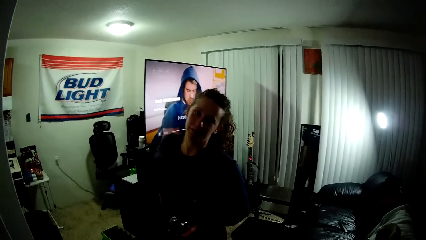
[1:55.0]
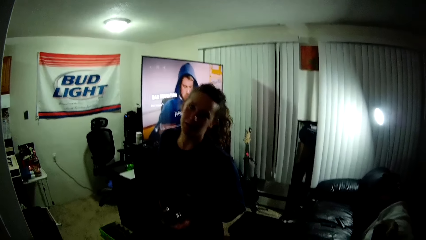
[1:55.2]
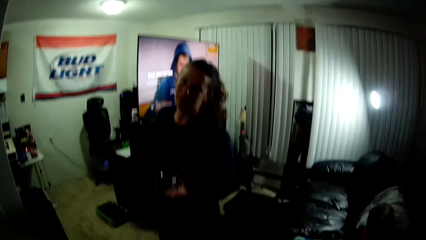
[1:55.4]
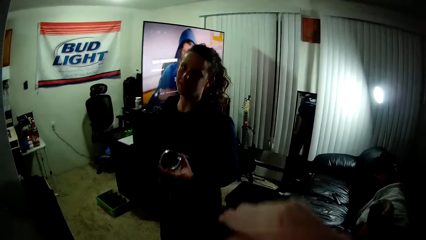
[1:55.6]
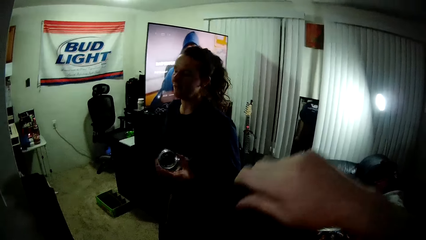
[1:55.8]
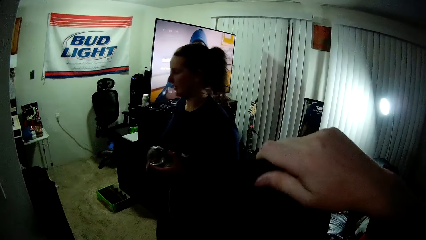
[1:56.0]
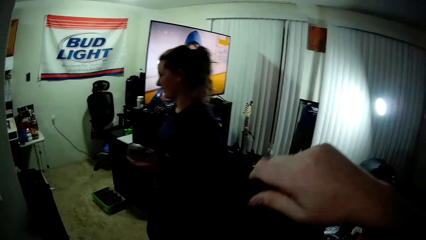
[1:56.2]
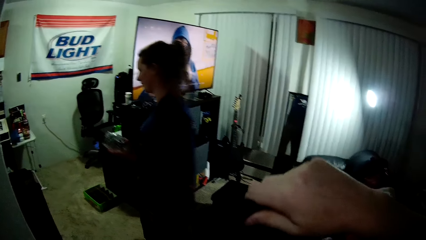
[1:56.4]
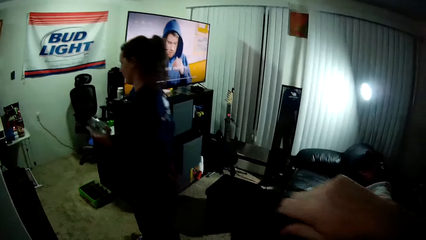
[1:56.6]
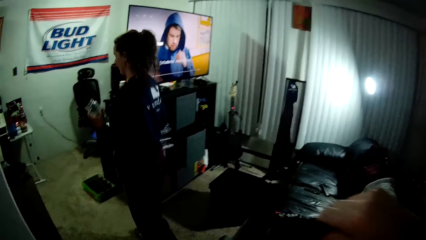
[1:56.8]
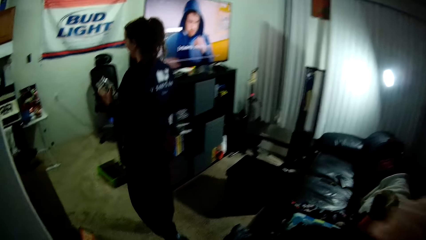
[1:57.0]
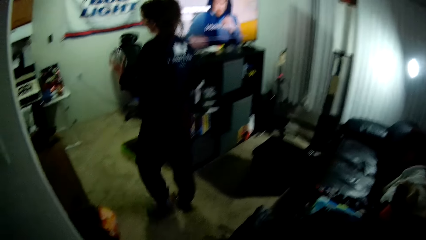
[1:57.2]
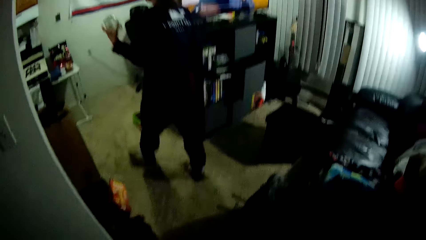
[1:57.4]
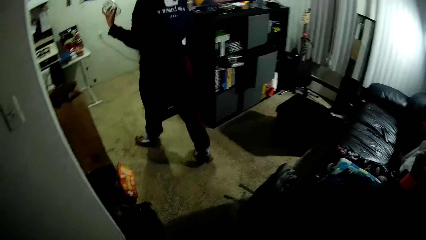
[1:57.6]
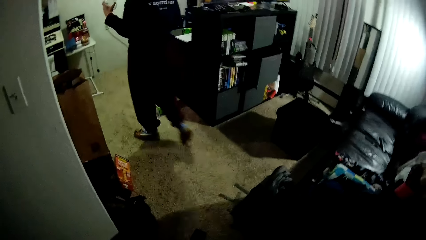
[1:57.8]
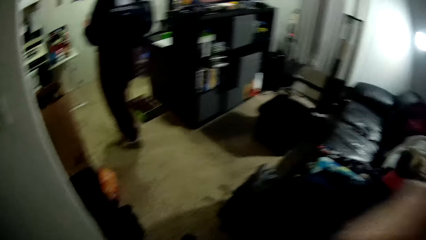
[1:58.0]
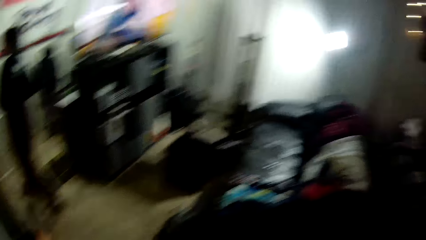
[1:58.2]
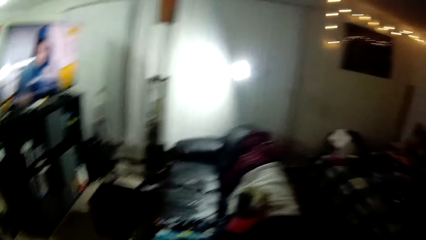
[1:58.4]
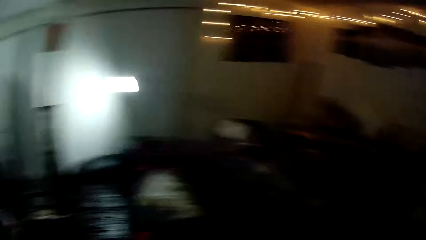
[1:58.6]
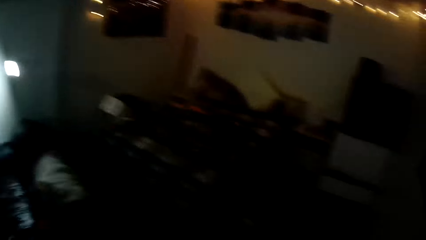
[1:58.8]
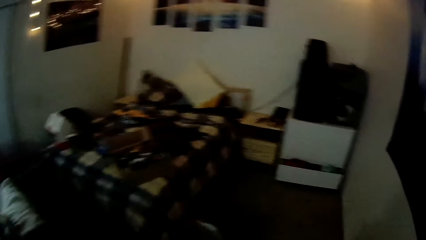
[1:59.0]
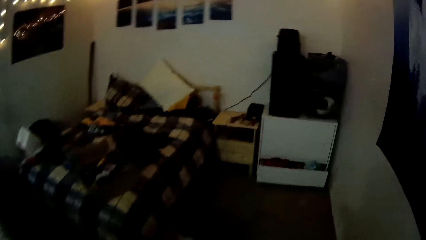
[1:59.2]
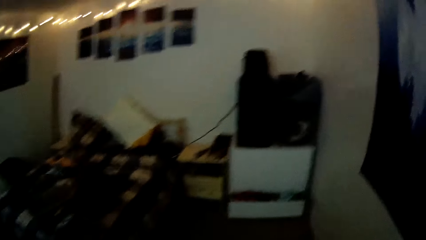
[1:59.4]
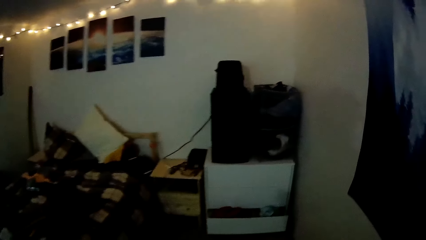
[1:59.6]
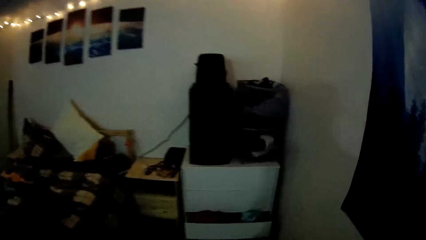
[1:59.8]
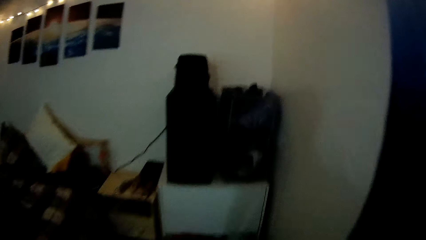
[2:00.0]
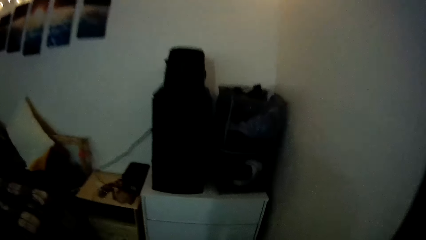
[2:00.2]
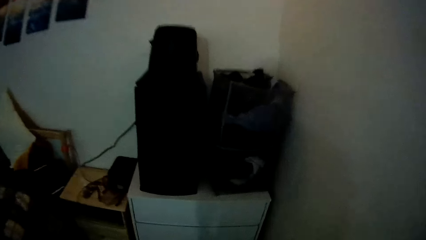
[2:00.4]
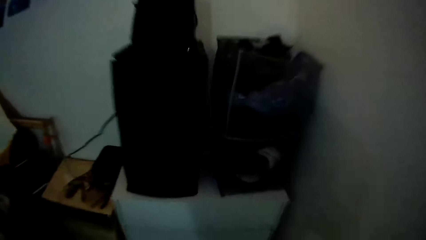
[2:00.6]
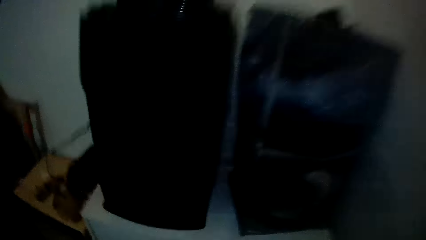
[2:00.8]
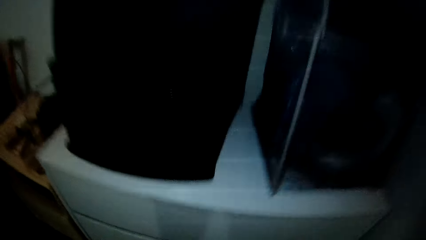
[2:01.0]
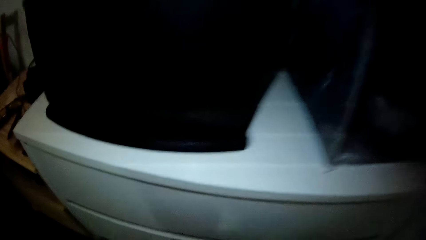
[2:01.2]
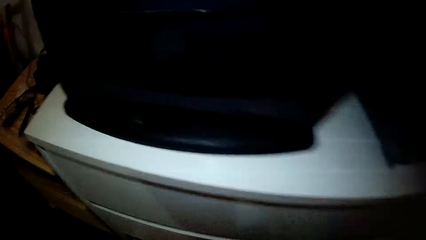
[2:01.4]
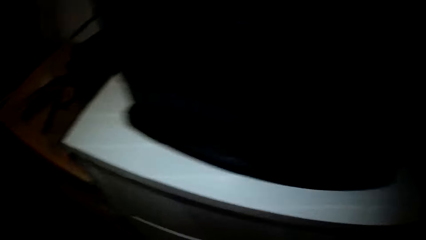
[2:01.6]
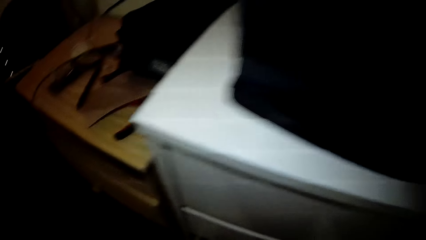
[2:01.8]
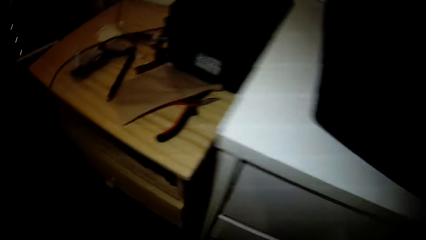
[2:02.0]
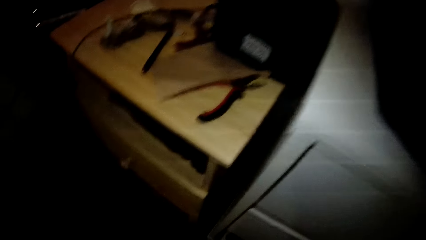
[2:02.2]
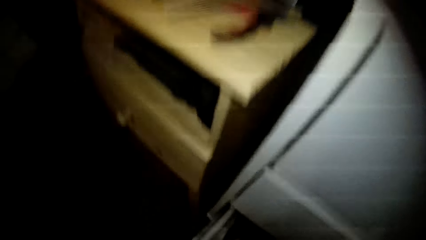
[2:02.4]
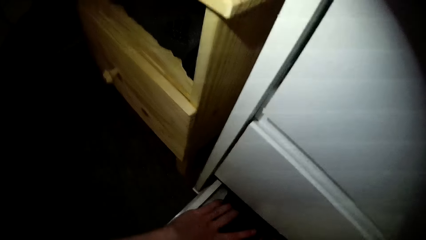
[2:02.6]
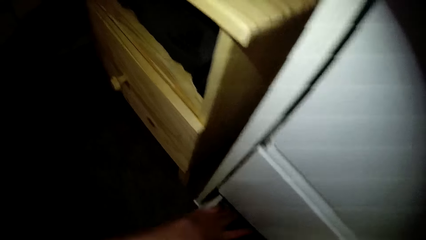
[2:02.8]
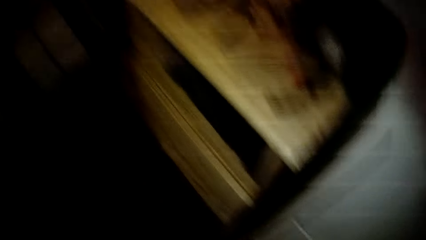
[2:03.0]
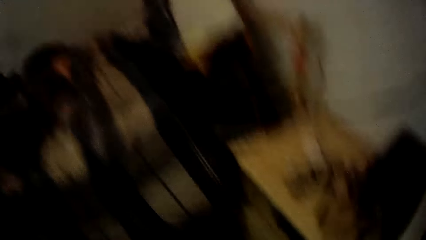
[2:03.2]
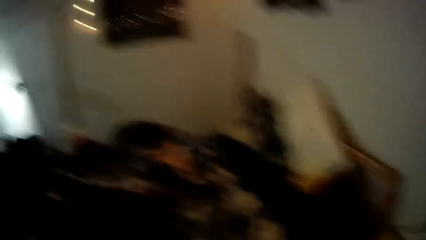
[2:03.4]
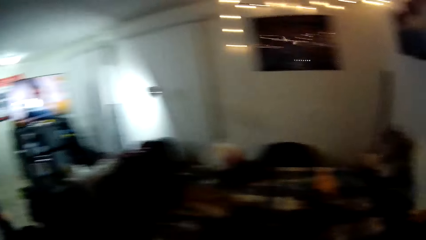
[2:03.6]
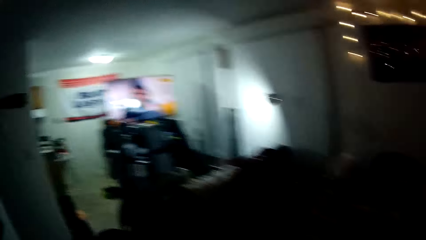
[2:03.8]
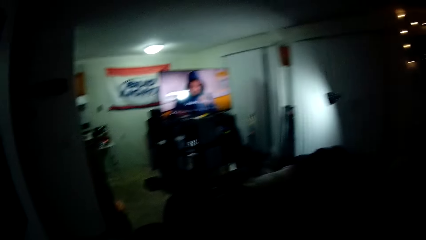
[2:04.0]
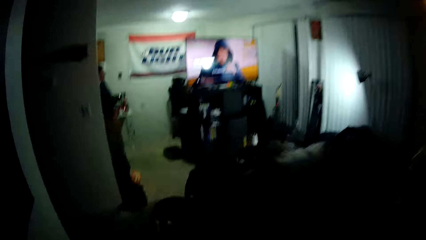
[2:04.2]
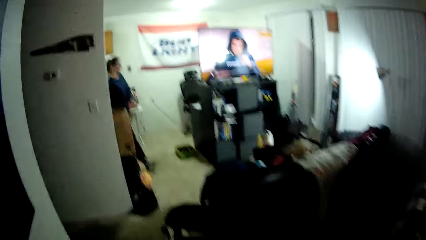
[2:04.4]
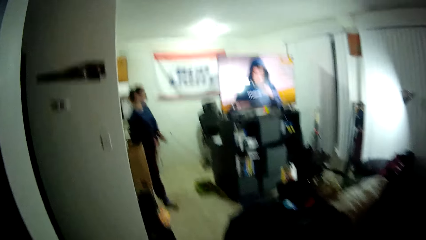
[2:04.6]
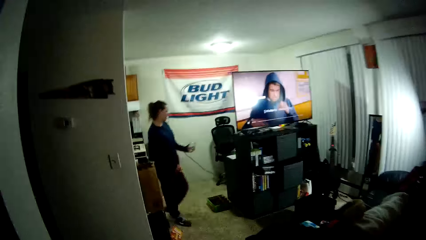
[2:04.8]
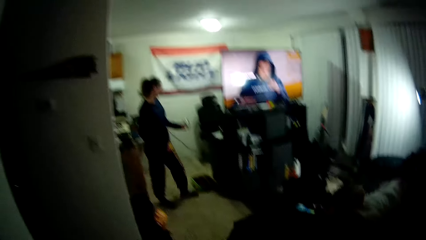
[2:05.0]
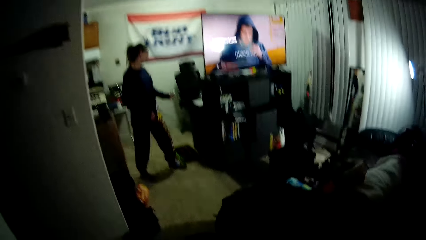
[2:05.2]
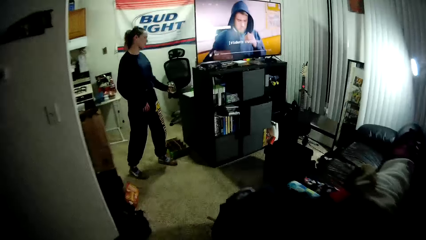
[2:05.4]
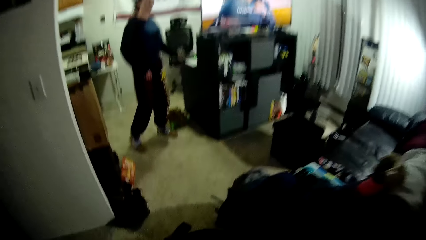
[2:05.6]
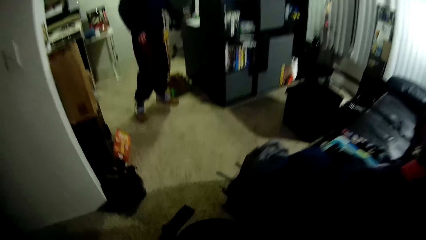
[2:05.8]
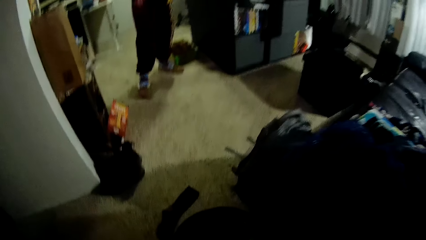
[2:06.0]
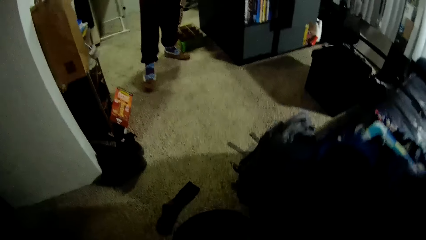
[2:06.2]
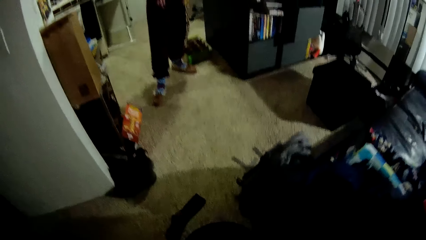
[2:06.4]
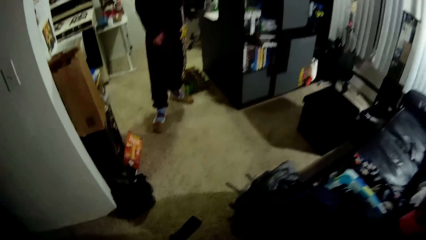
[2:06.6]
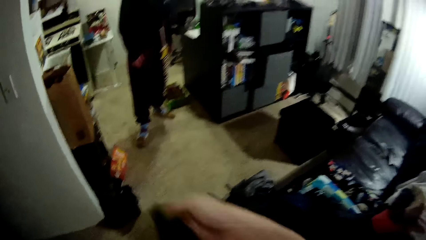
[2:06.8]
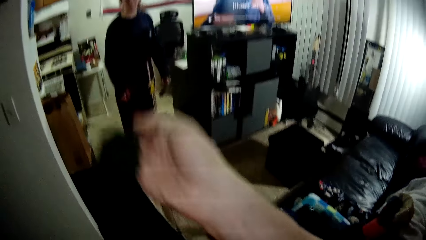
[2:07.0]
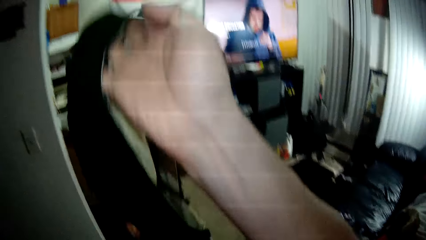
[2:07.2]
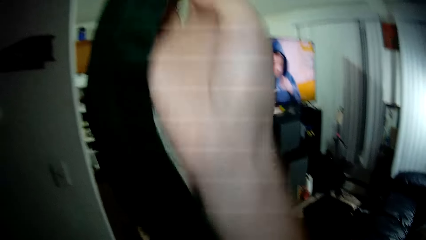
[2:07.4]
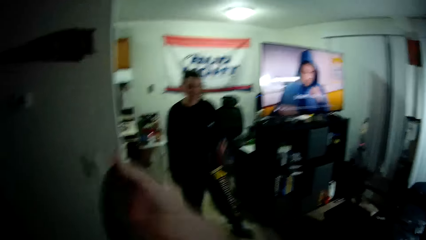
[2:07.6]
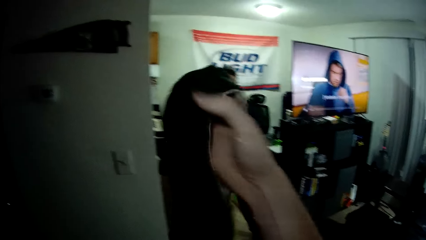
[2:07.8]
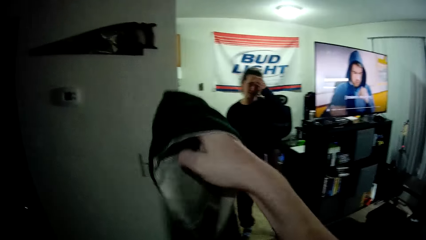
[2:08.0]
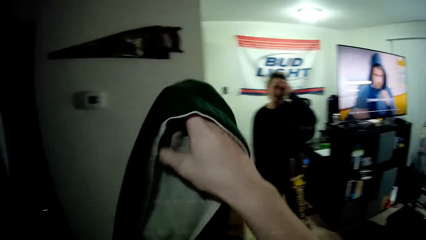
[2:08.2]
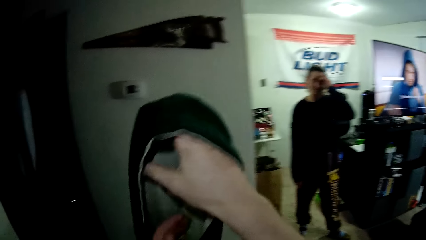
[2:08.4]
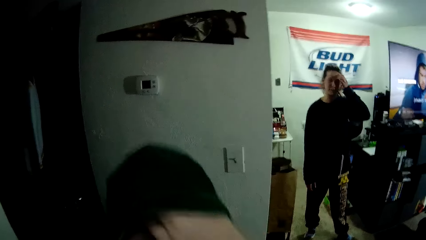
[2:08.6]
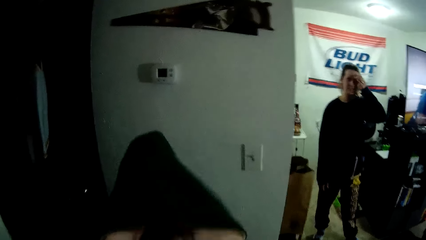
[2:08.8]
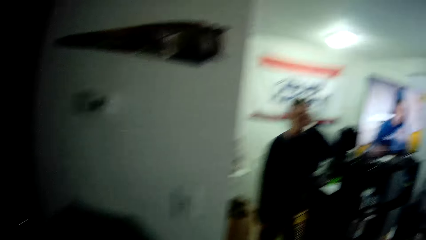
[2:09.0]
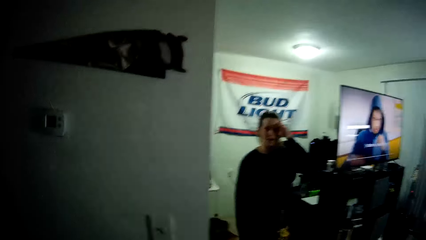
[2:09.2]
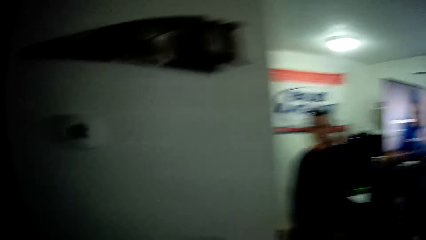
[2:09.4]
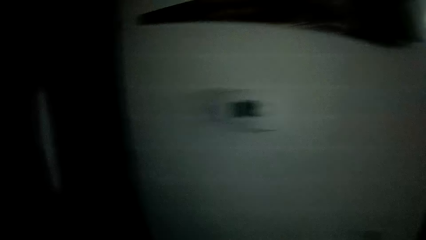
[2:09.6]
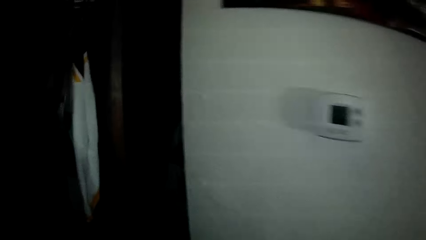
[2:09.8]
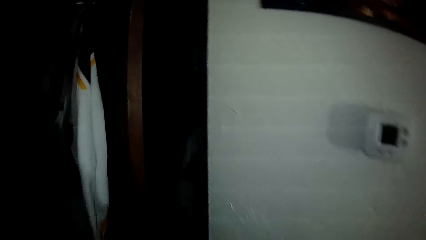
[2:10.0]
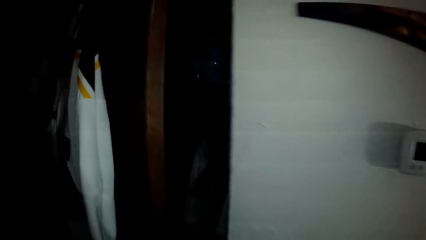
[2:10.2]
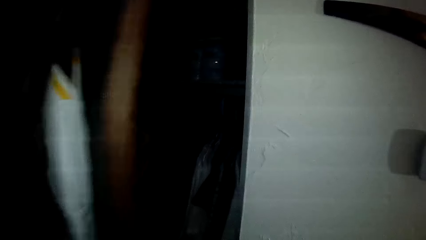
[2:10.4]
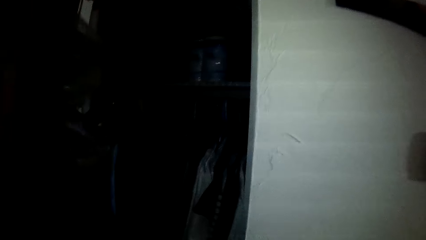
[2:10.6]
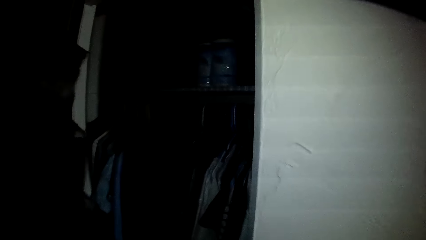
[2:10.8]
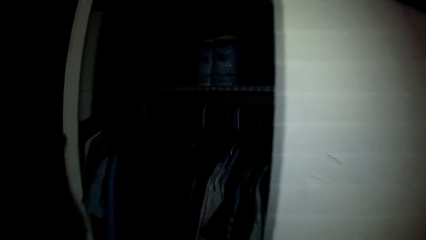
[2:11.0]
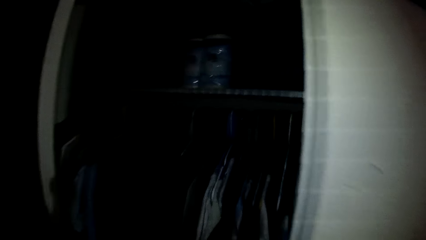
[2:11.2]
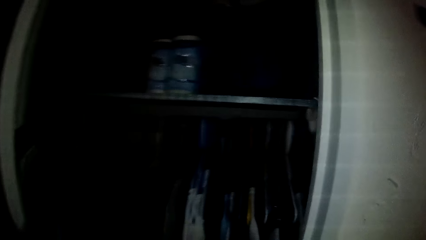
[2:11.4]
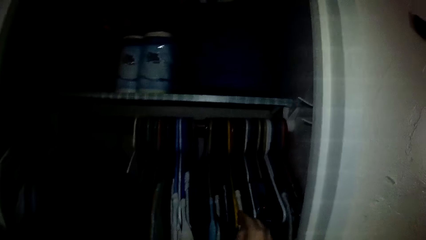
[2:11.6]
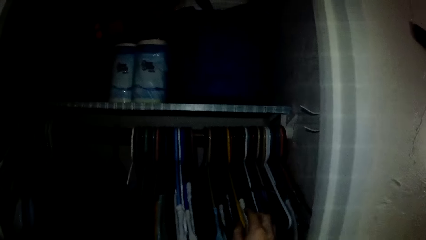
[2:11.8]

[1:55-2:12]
The camera wearer holds a cloth. A woman walks toward the kitchen. The camera wearer walks around the house. They stand beside the drawer. They drop another cloth in the drawer. They hold the drawer. They walk around the house. The woman walks out of the kitchen. She puts a glass on the table. She stands beside the table. The camera wearer lifts a sweater. They lower the sweater. They open the closet.
